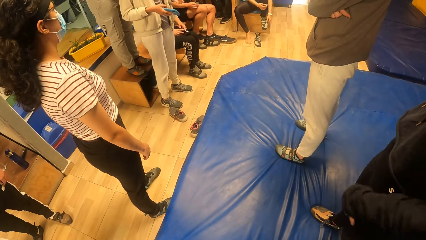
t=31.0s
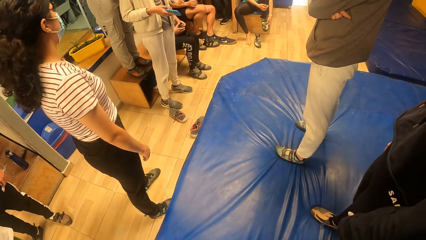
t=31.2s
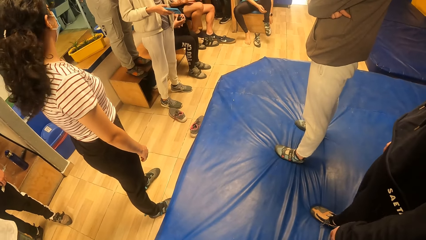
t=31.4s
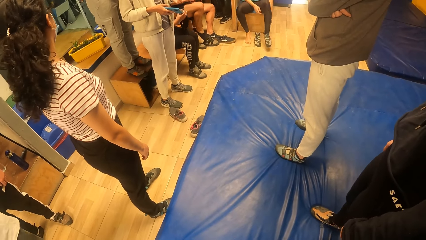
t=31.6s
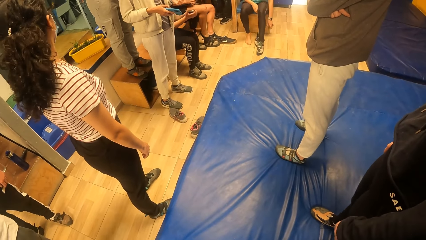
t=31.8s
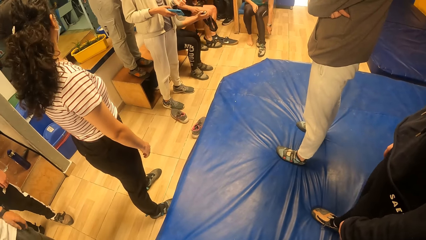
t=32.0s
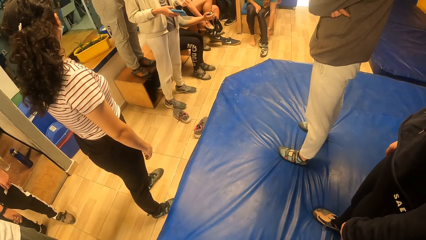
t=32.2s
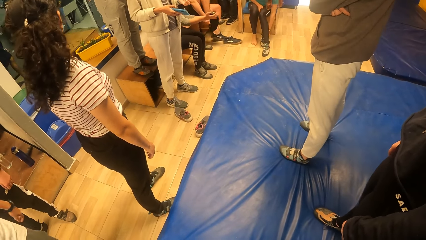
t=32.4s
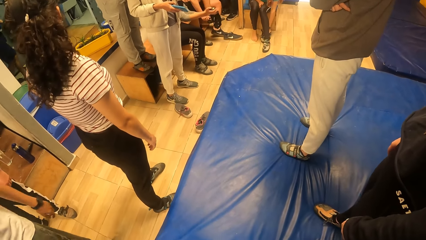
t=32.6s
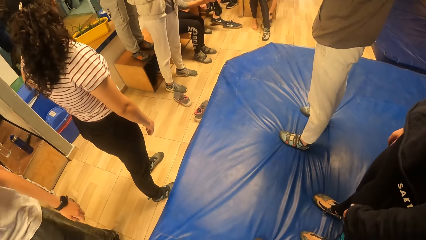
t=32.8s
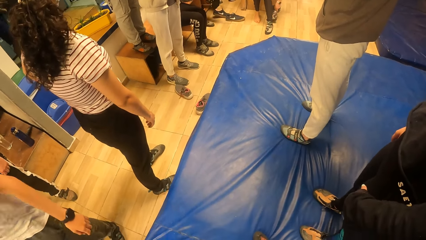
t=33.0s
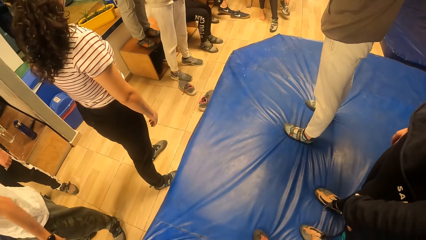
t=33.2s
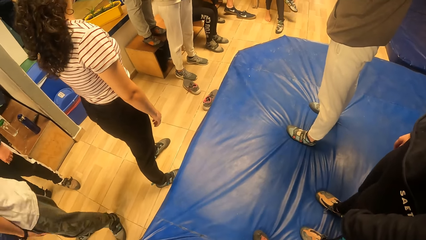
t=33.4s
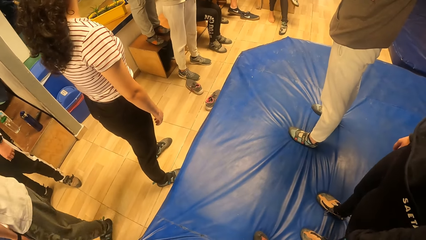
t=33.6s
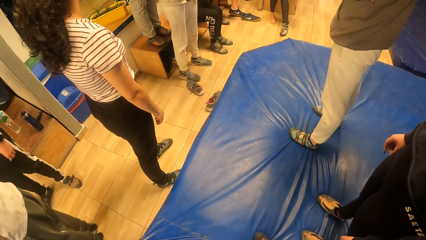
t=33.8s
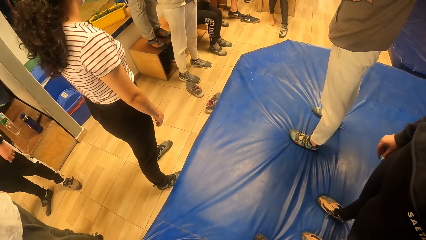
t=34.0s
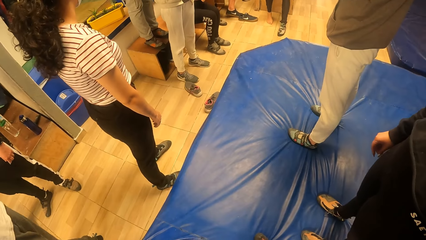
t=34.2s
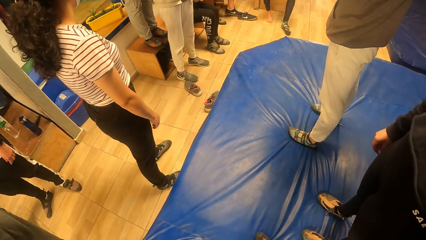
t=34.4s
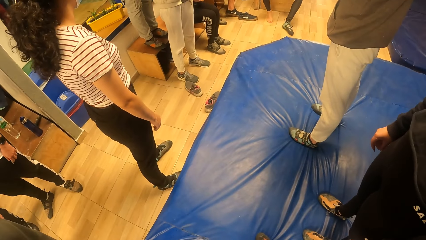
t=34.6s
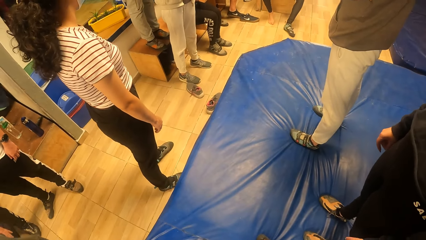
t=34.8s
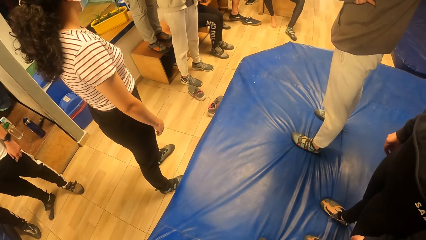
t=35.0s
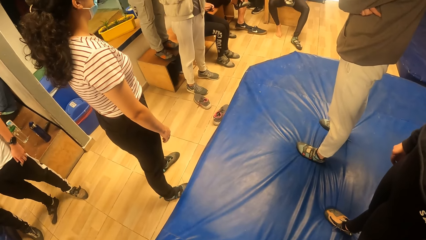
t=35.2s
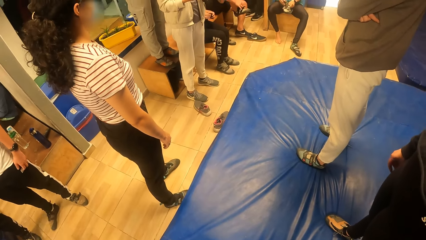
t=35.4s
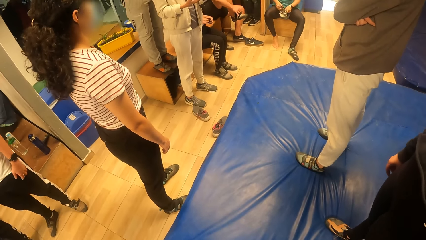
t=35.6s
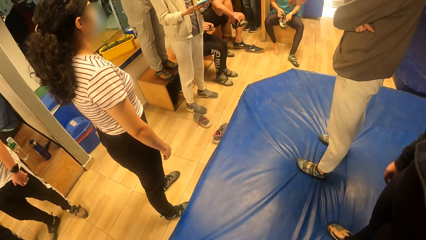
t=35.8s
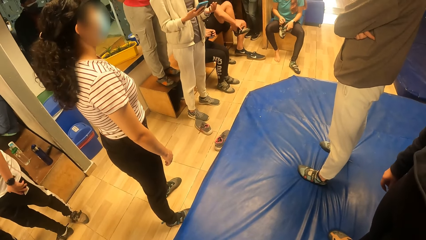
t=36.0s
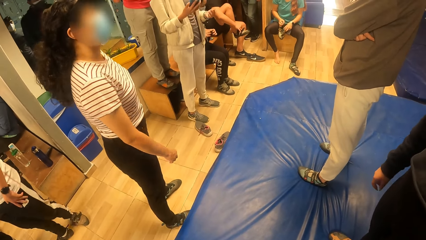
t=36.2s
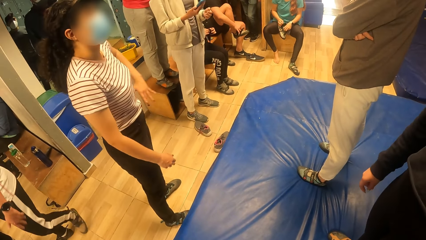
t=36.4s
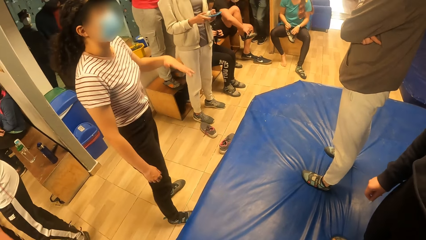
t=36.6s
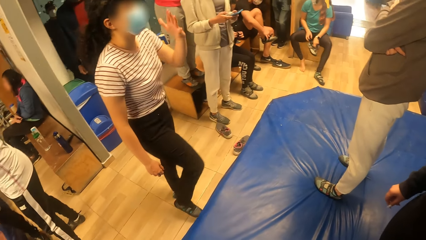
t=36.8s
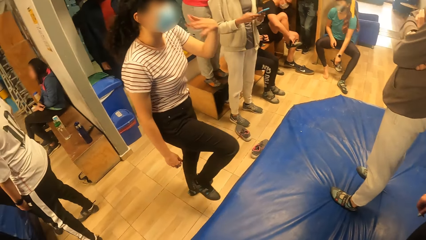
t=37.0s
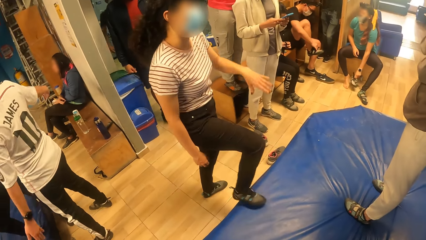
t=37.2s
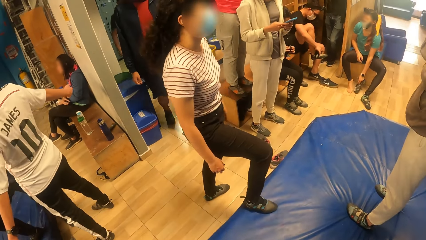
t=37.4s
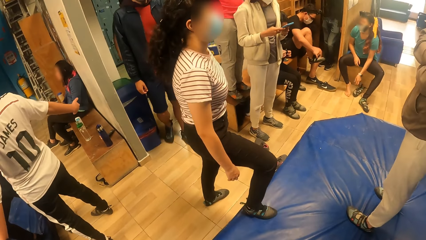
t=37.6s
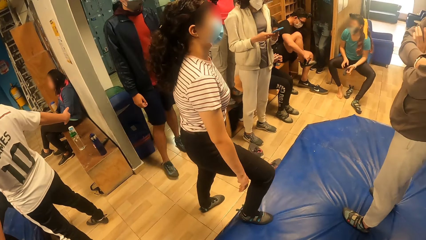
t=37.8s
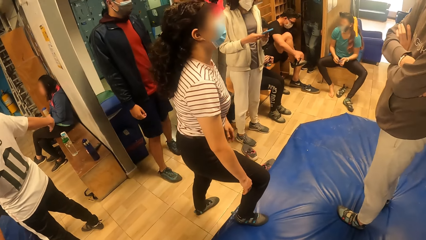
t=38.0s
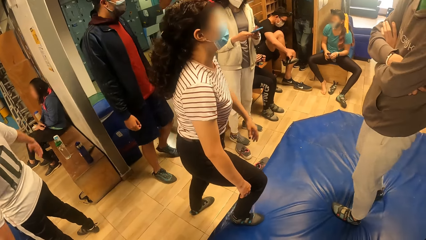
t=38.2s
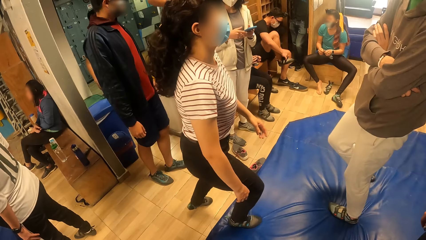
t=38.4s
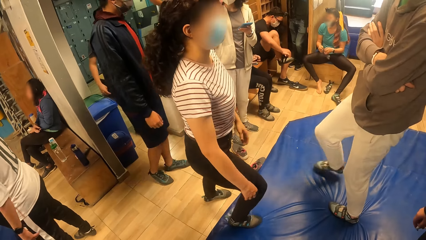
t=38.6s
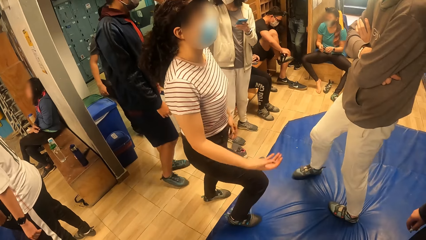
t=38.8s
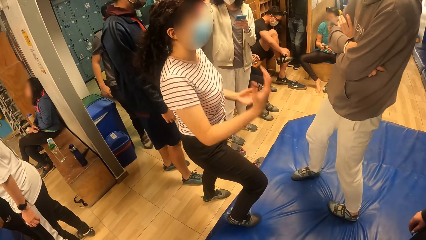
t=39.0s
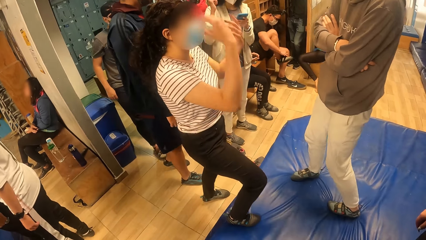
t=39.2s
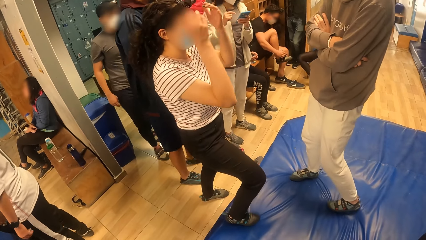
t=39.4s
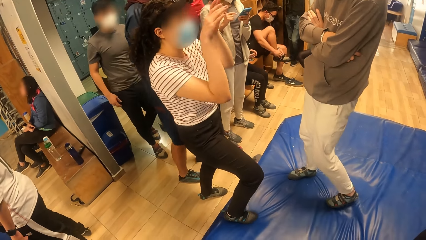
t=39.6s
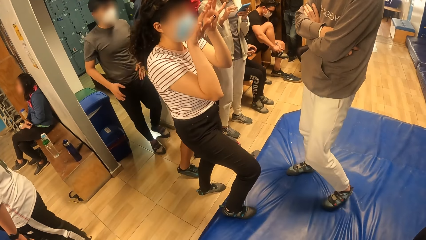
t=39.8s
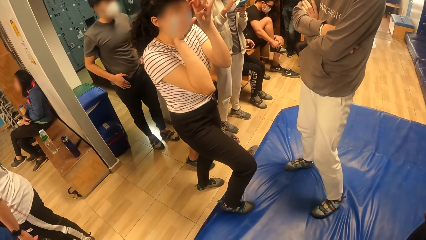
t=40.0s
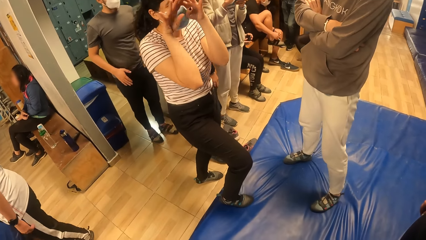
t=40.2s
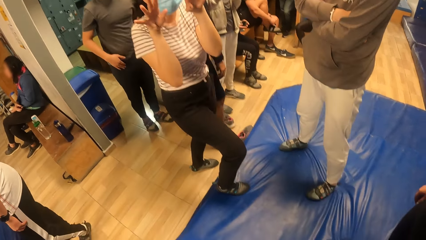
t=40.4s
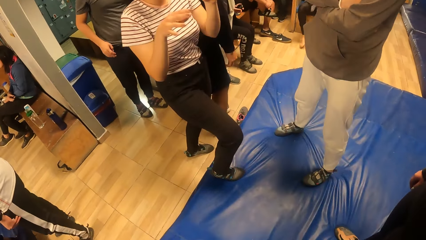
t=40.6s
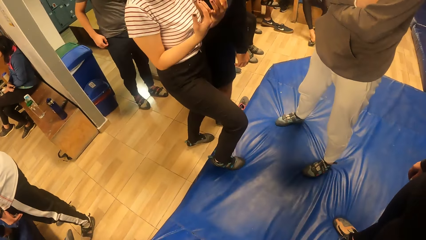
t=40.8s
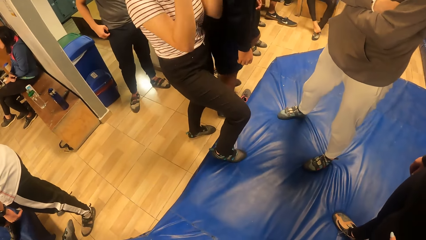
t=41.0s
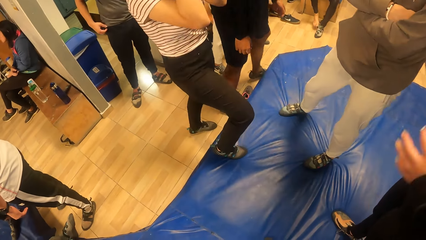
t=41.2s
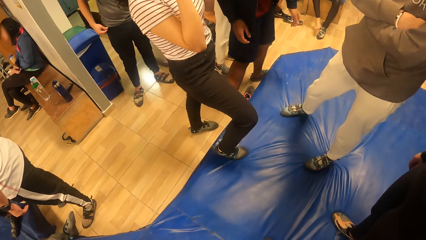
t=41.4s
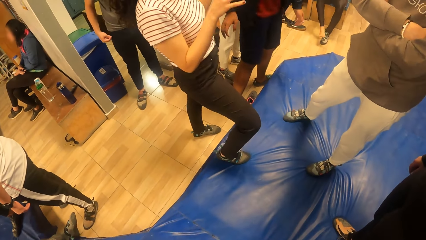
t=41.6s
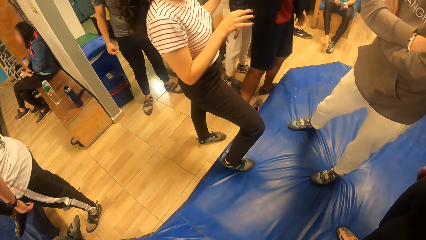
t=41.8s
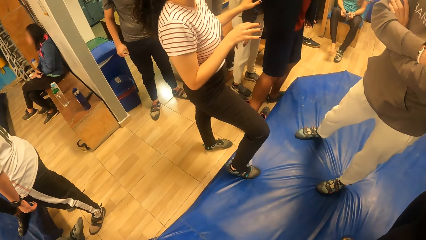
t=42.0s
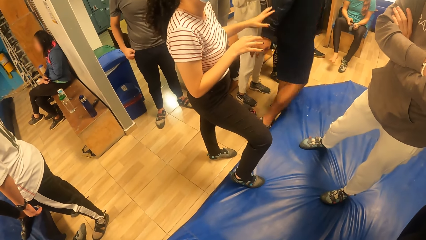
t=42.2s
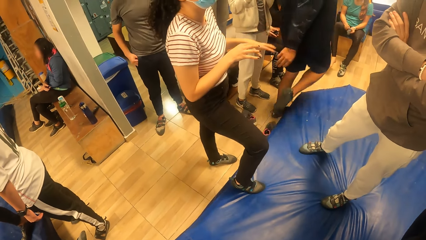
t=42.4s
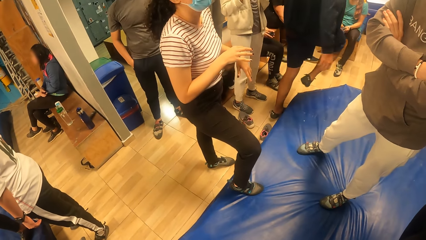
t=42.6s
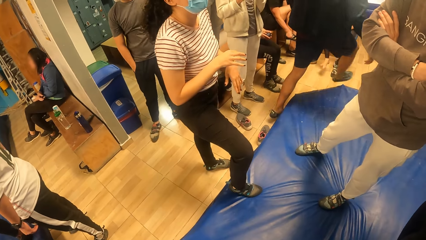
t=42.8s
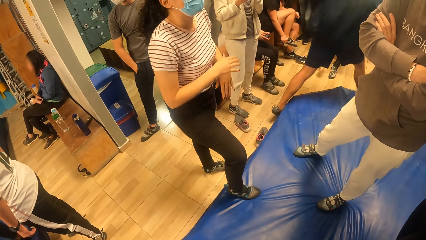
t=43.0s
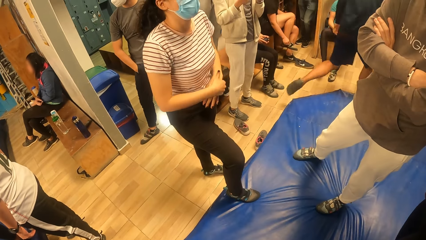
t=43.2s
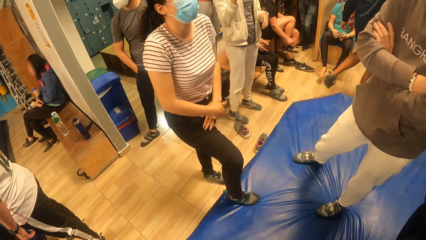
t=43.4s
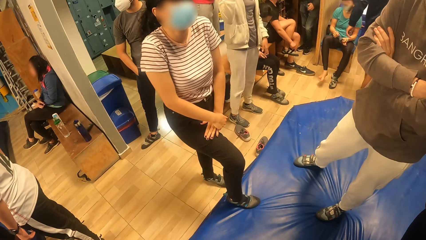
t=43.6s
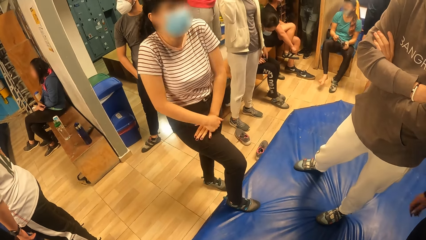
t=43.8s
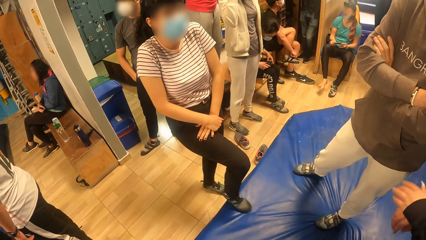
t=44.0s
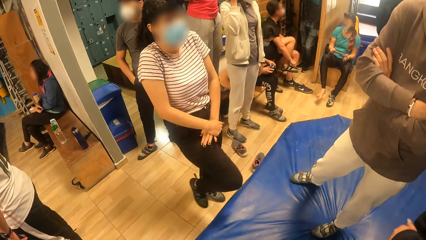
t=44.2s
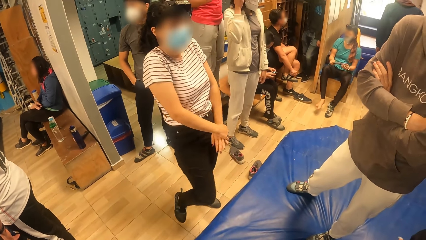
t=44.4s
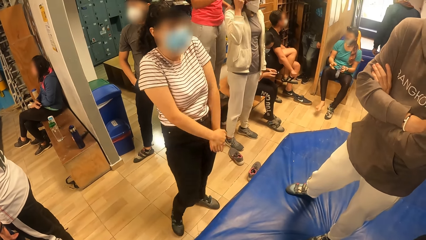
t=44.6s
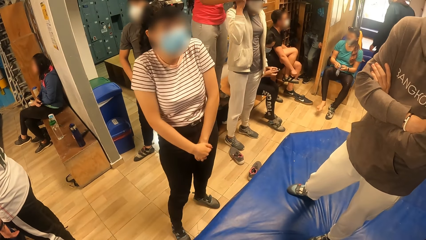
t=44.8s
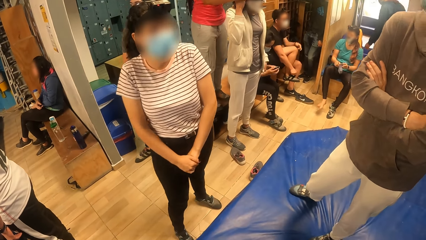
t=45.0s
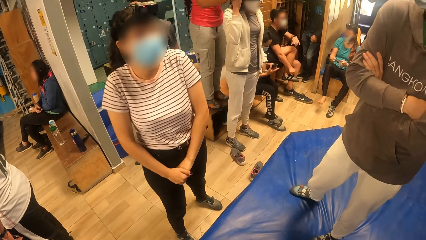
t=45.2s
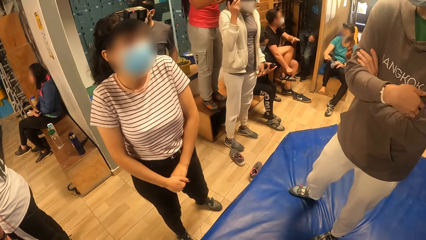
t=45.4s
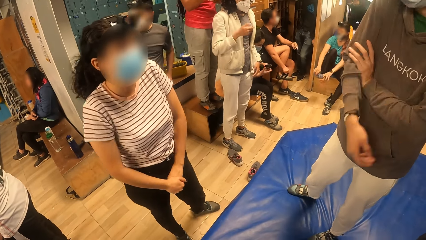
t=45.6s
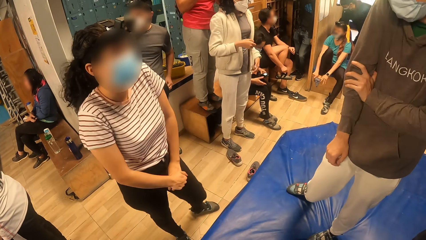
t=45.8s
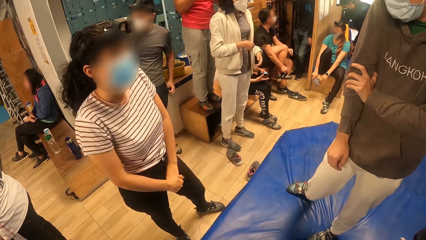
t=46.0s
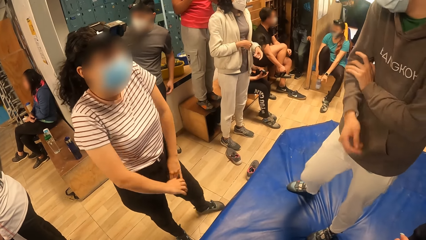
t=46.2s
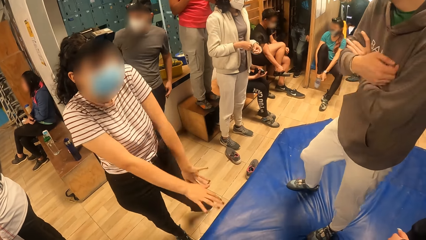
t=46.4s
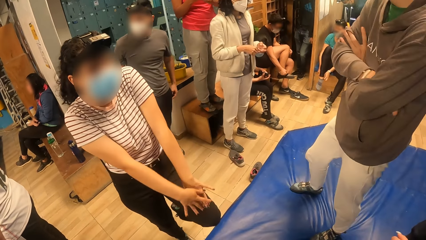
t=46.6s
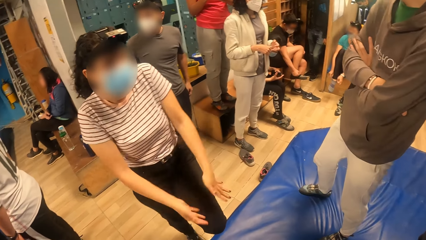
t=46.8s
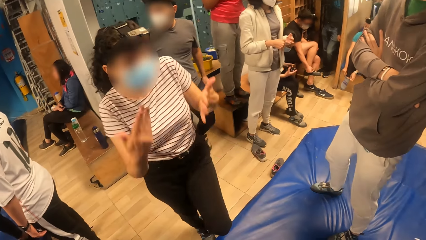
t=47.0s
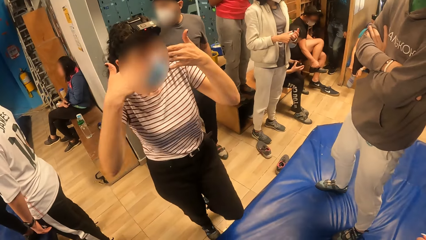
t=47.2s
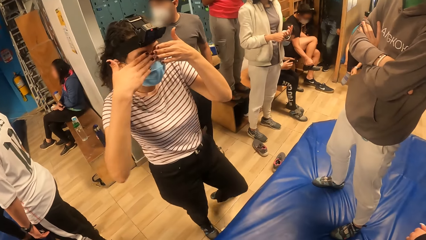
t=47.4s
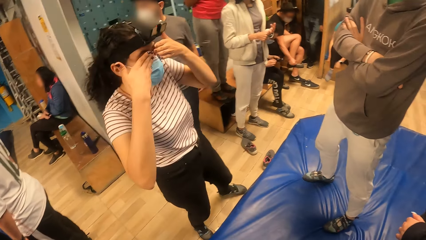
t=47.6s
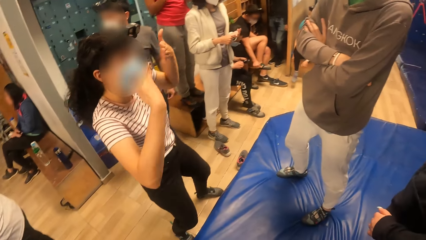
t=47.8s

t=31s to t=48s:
A woman interacts with a man, another woman and the camera wearer.
